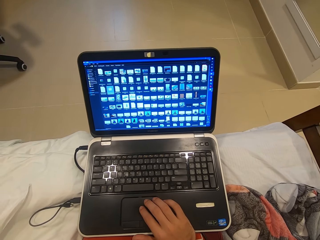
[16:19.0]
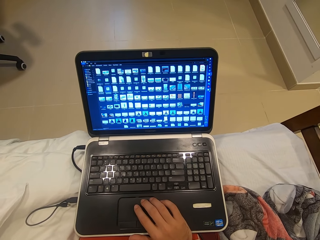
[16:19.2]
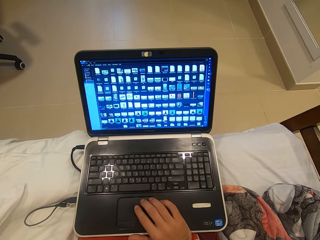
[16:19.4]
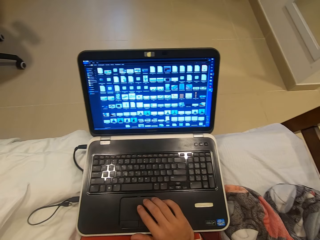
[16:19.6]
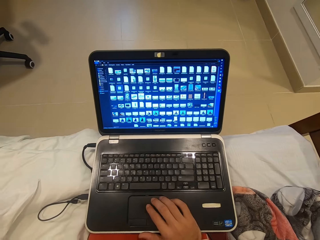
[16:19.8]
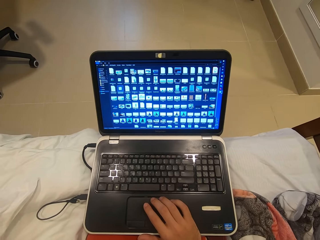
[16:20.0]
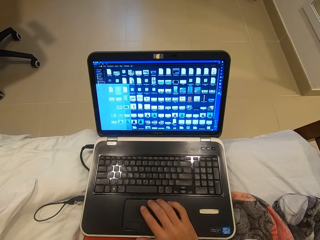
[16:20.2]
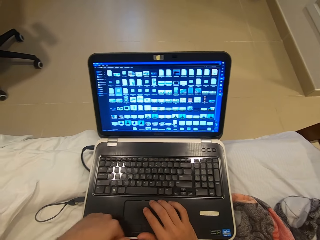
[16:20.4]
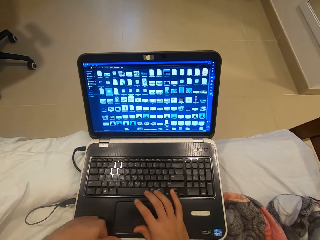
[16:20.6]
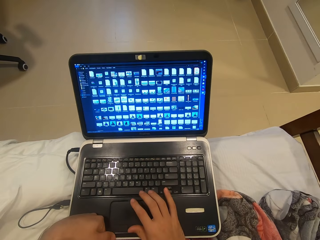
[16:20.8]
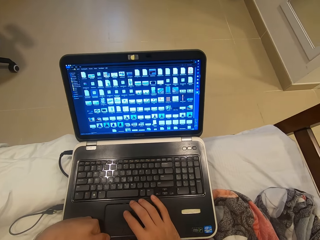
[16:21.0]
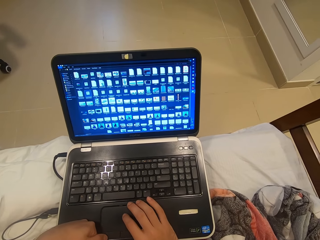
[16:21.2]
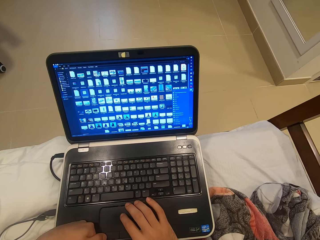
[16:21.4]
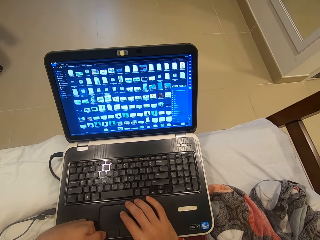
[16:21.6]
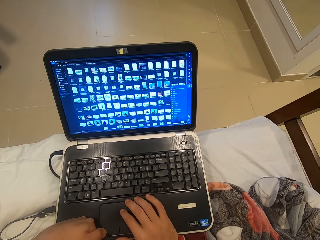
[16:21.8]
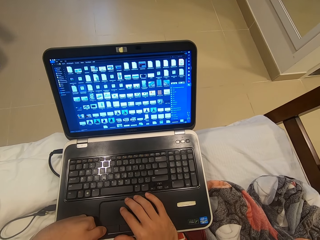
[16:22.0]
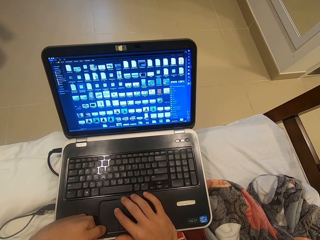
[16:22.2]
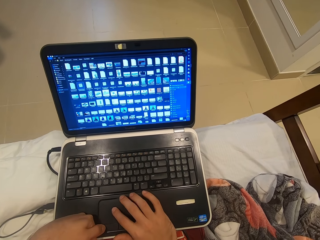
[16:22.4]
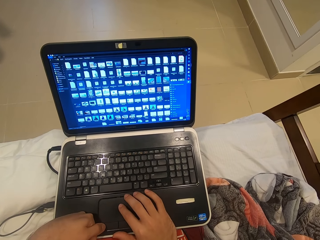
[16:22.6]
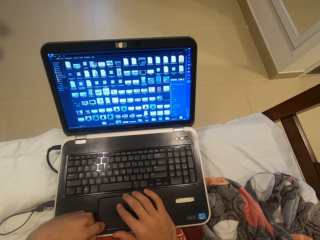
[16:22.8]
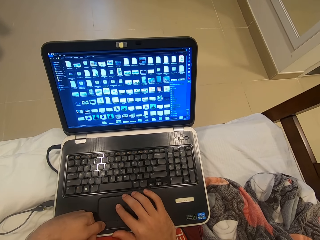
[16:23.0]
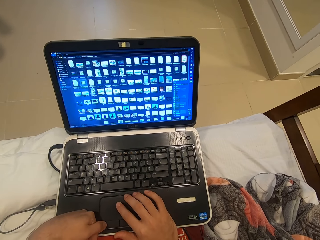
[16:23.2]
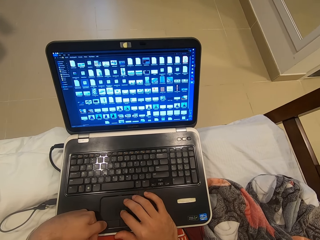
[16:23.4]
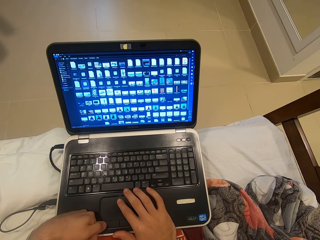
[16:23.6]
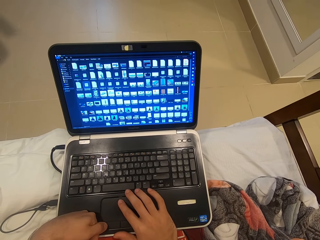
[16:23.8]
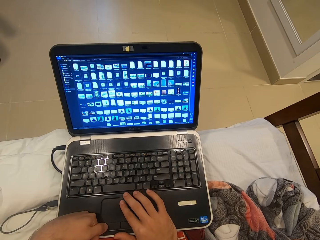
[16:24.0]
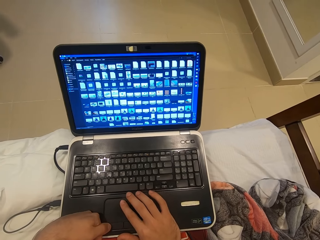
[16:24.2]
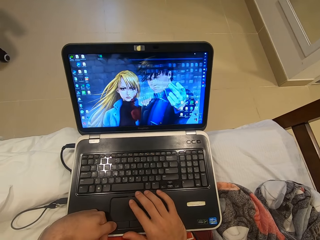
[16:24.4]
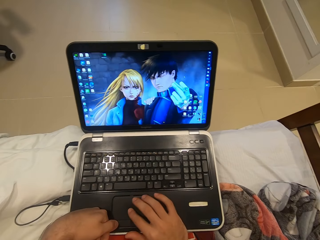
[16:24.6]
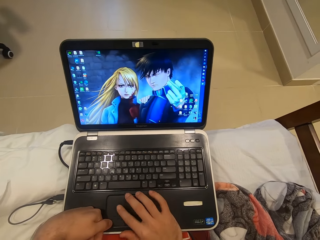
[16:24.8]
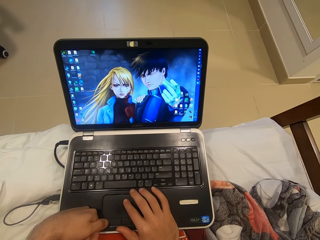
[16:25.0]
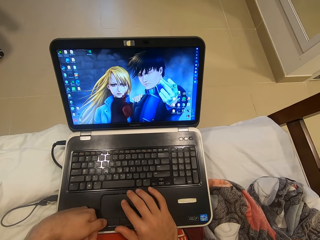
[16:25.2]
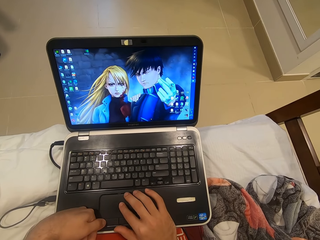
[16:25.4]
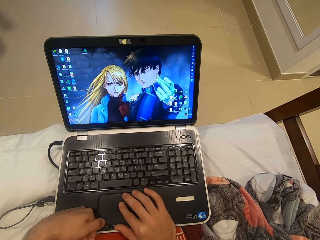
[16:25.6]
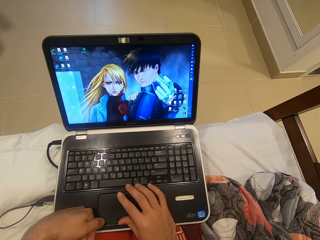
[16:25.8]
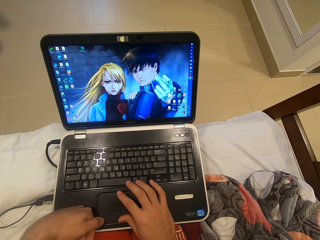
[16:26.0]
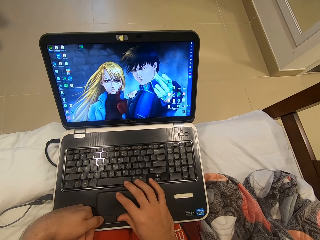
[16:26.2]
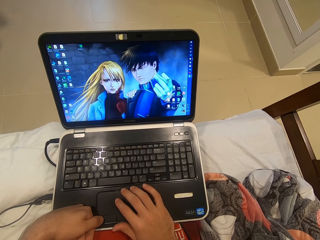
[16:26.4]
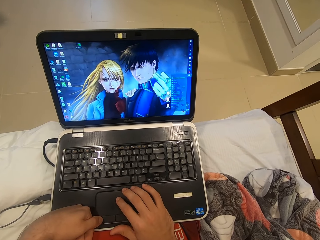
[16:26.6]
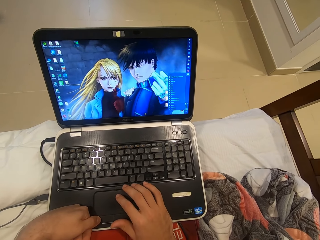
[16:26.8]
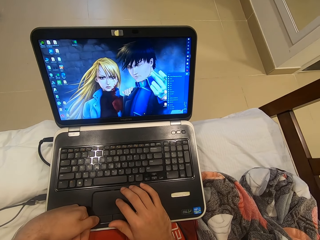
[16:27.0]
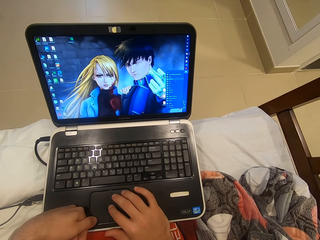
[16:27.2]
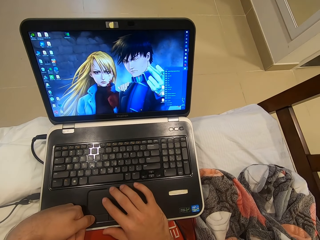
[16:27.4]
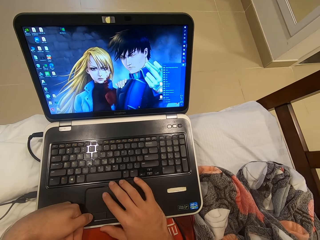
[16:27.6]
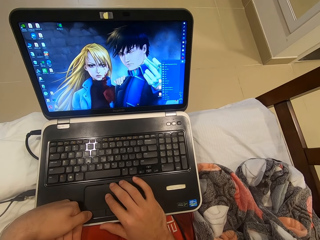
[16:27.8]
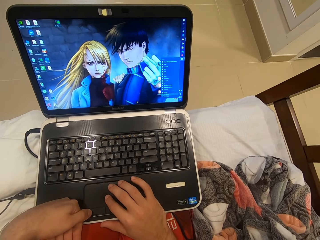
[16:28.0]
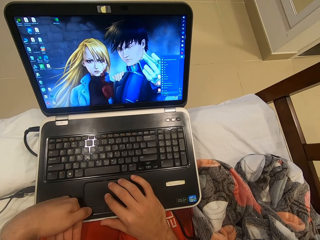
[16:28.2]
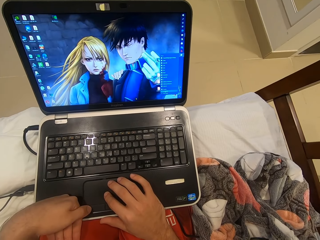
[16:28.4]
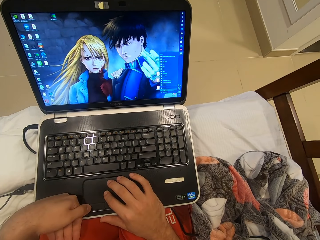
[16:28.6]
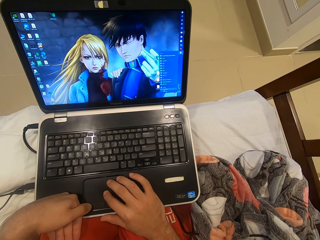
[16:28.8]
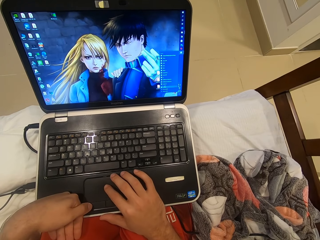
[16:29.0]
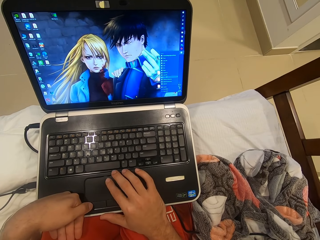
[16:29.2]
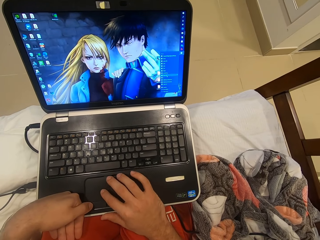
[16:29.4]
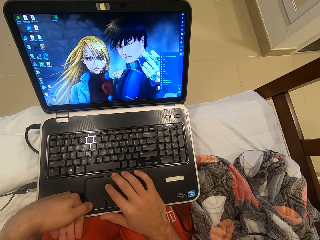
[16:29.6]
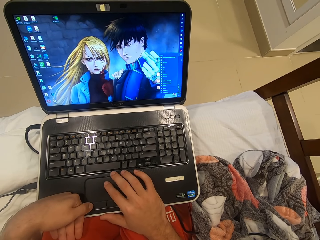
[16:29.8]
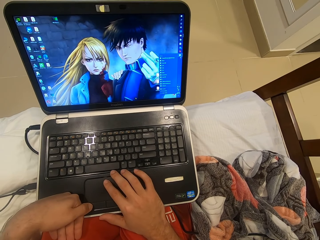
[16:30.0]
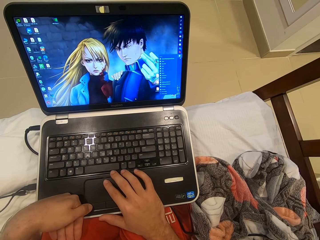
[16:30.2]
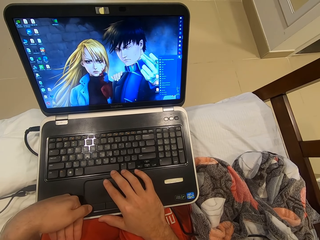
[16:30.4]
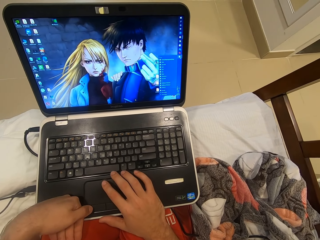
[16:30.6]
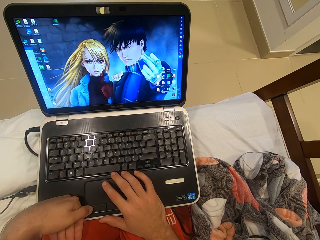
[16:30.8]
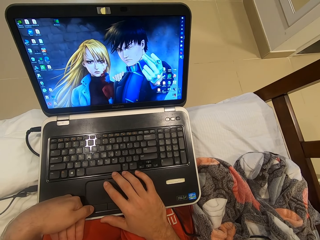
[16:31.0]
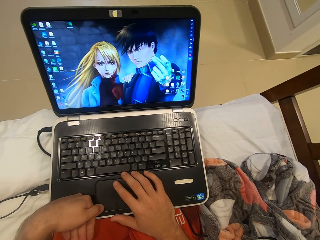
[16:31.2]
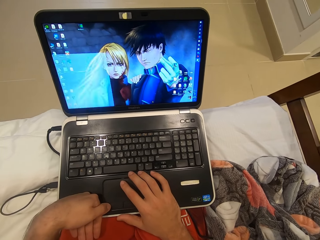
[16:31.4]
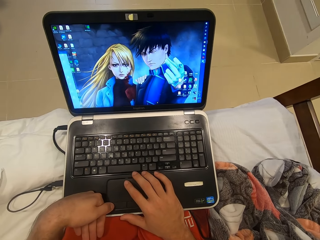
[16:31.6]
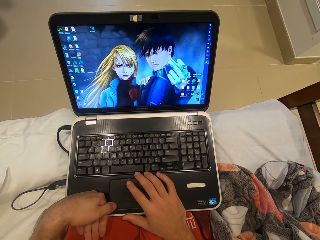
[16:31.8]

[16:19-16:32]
The camera wearer places her left hand on the laptop on her thighs. She looks at the desktop. She works on the laptop.

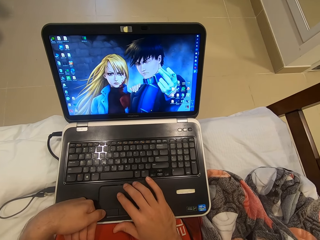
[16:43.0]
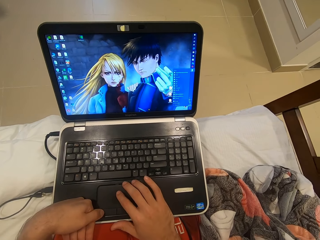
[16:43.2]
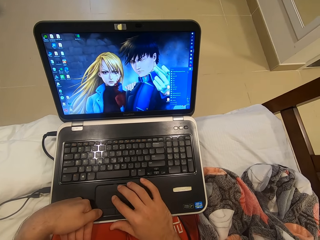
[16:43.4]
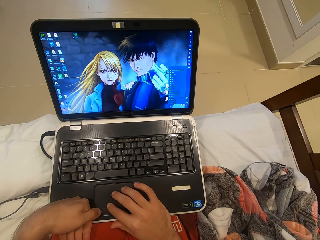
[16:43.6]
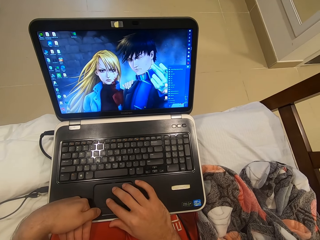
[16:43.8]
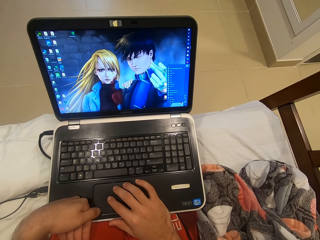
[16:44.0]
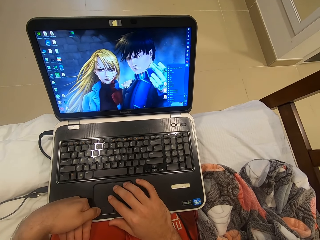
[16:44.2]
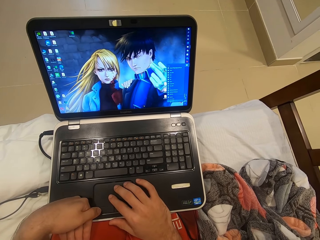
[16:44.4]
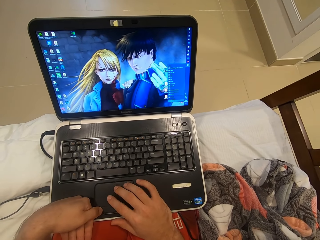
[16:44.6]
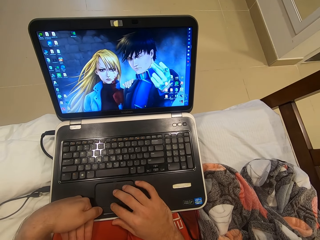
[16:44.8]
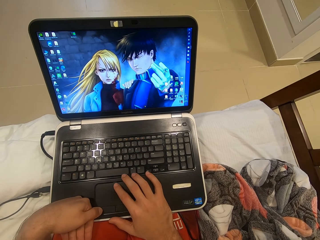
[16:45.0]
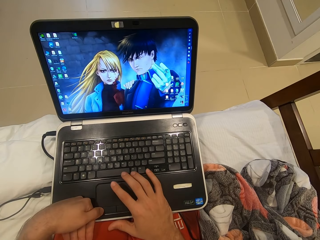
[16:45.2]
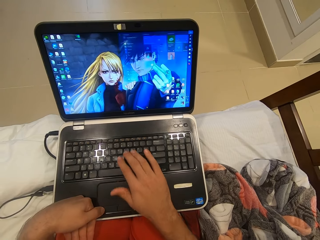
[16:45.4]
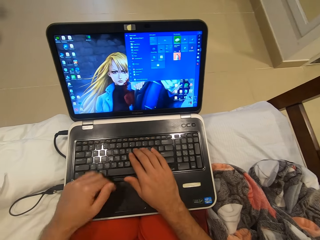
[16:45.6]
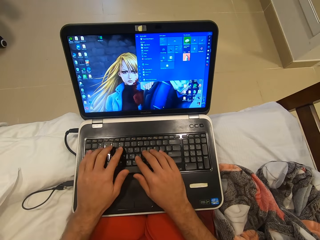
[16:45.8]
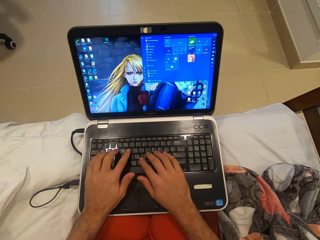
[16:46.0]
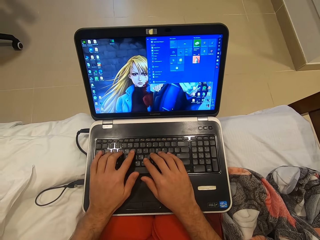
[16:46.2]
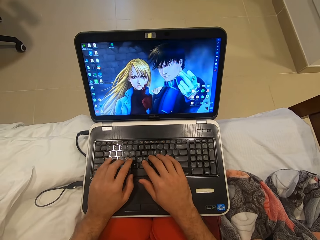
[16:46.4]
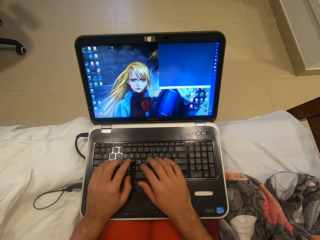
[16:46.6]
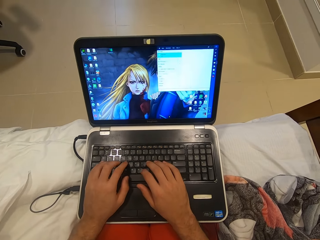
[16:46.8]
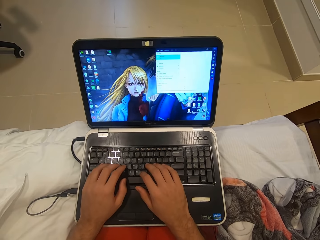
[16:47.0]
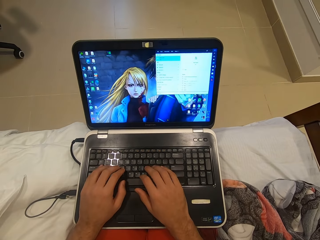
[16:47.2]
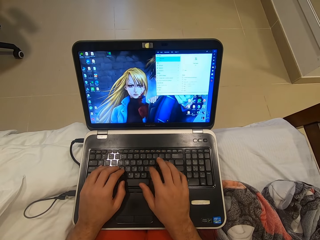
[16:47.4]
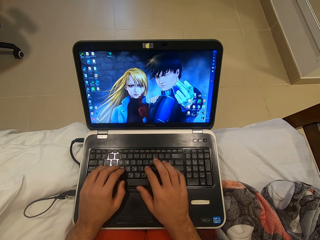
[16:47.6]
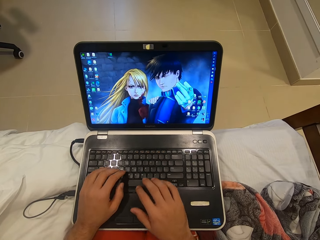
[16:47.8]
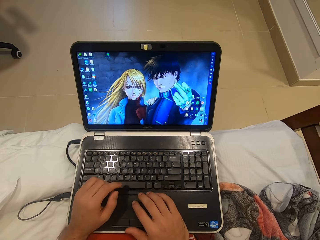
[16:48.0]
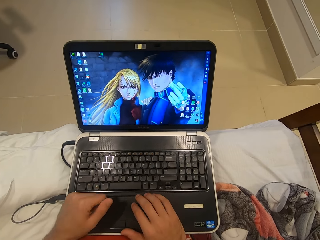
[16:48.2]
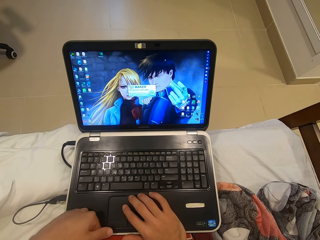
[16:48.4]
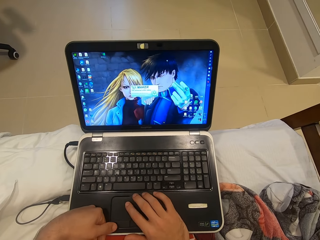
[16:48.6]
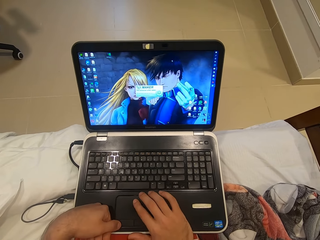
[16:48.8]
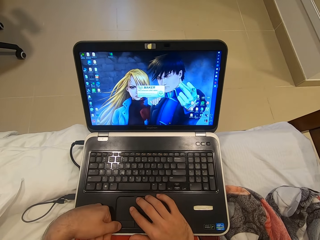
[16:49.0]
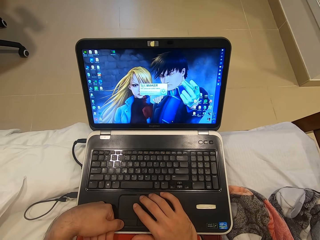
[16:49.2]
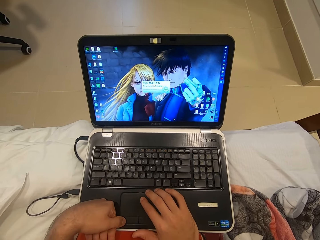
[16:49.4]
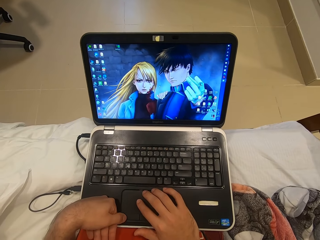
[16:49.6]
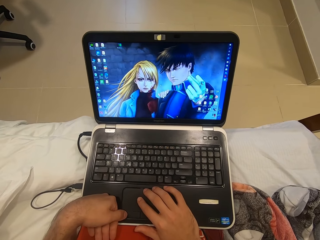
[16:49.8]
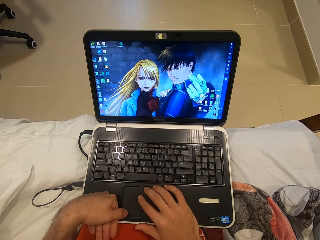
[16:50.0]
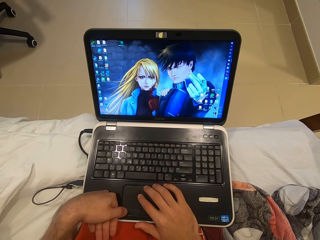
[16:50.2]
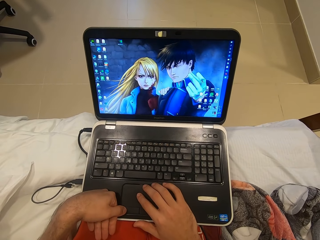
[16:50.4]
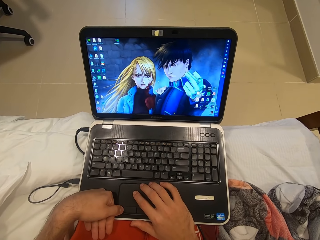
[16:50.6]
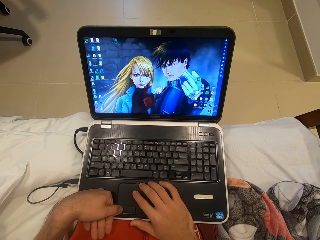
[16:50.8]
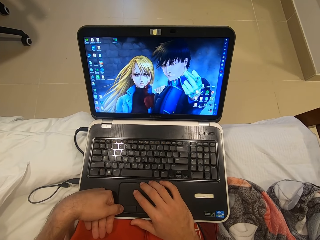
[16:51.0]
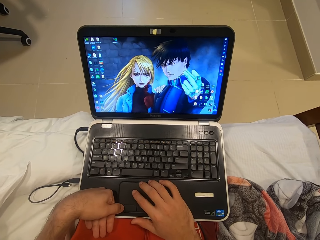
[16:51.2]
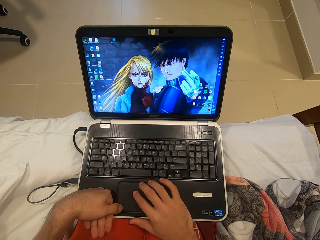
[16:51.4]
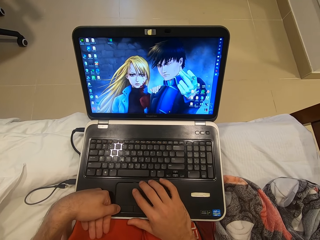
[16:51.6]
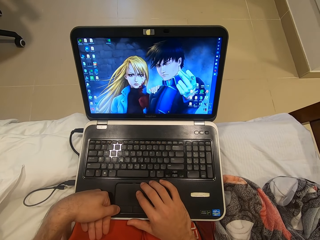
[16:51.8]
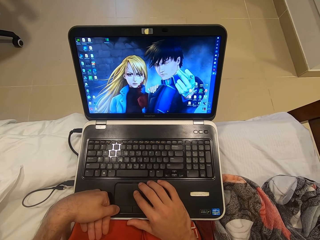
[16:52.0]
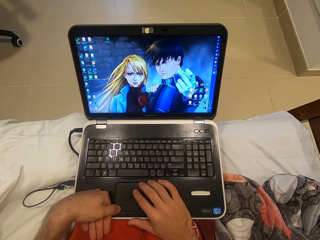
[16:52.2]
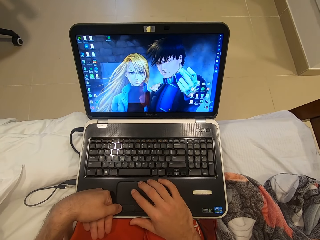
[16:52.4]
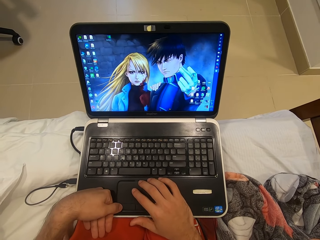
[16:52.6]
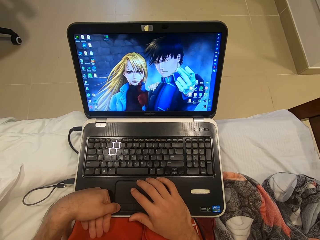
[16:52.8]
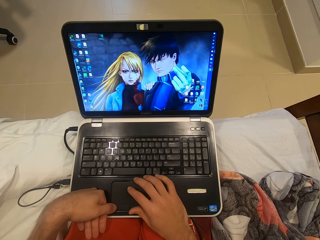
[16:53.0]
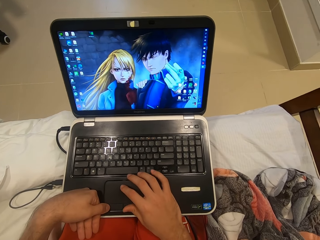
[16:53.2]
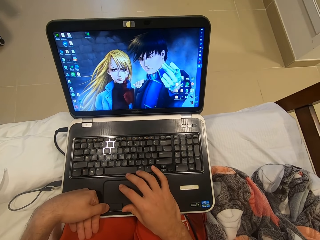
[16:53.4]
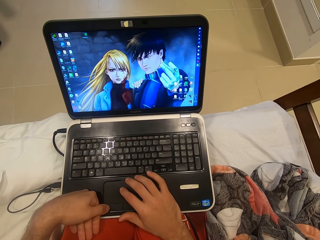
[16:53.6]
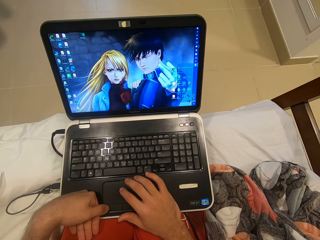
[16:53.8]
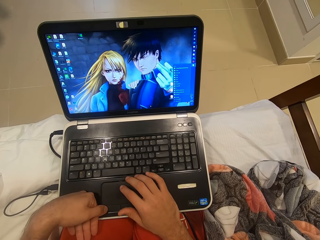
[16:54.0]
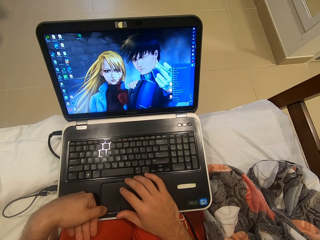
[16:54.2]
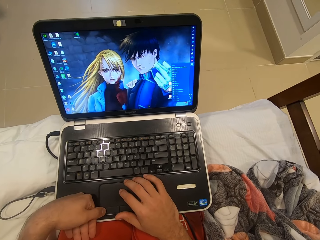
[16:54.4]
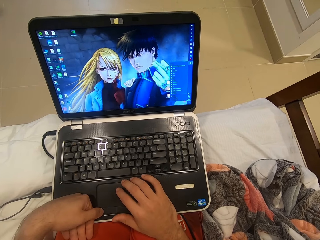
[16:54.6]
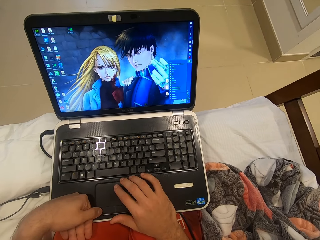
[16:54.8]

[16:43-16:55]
The camera wearer operates the laptop on her thighs with both hands. She operates the laptop on her thighs with her right hand.
